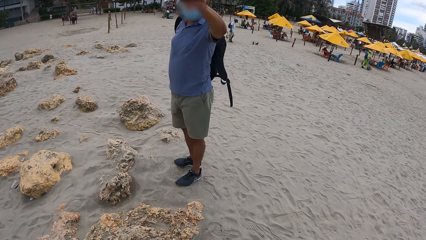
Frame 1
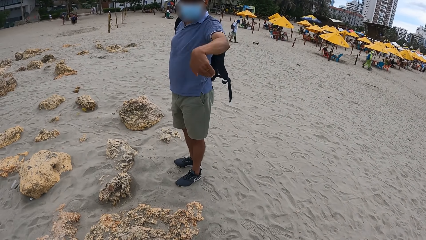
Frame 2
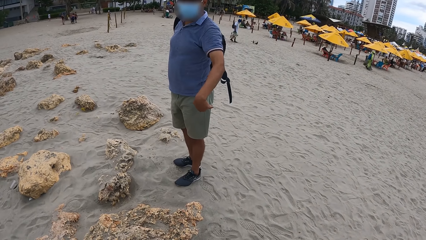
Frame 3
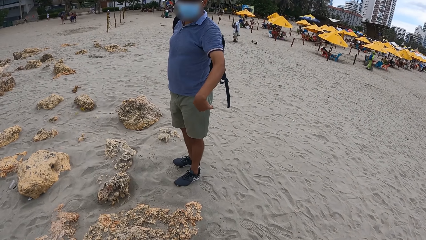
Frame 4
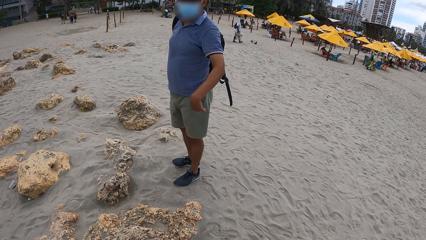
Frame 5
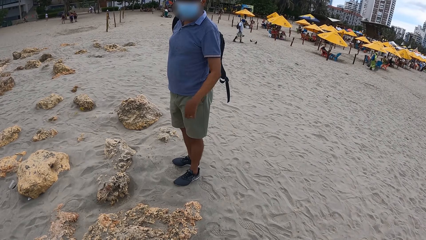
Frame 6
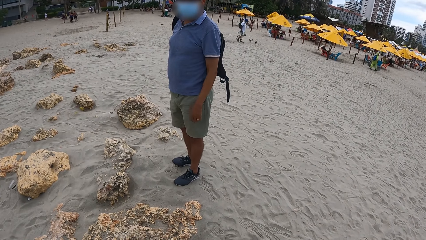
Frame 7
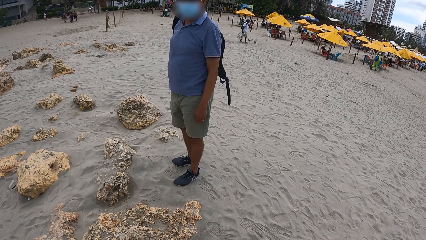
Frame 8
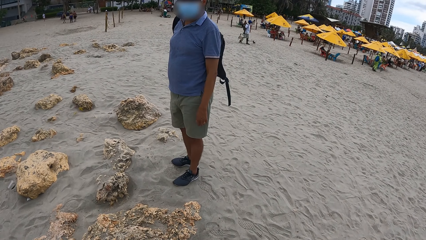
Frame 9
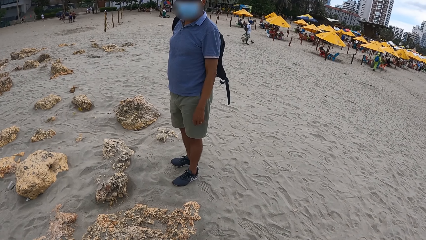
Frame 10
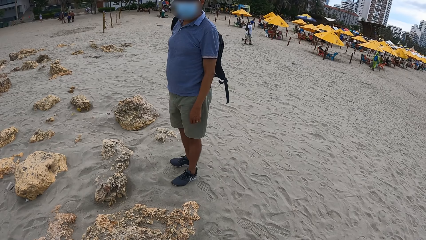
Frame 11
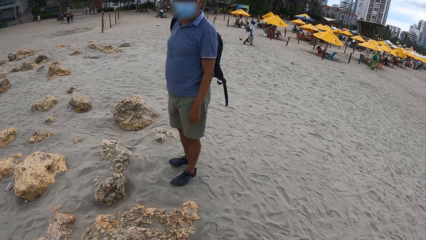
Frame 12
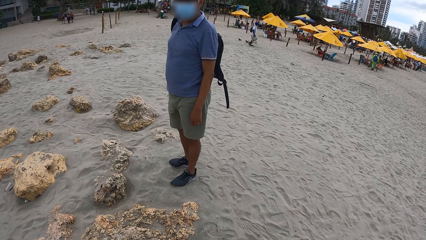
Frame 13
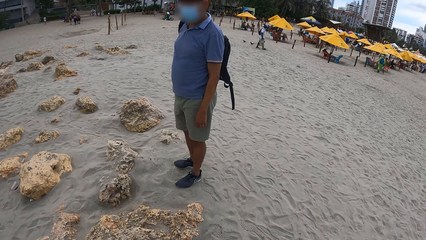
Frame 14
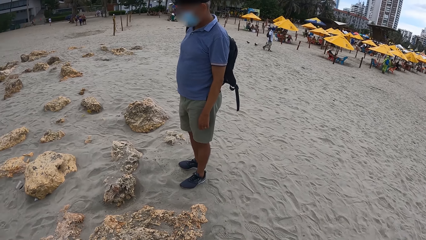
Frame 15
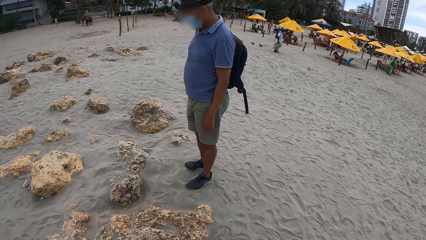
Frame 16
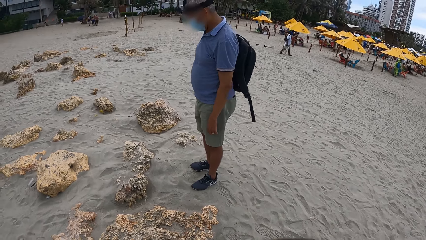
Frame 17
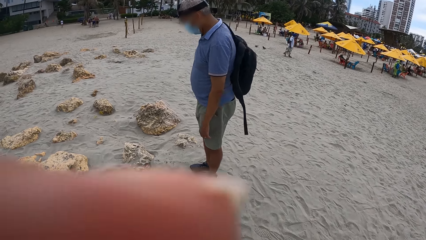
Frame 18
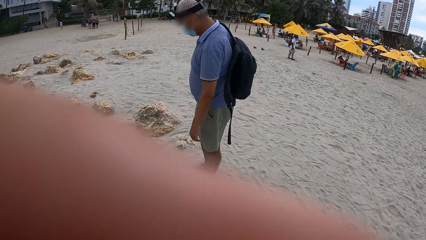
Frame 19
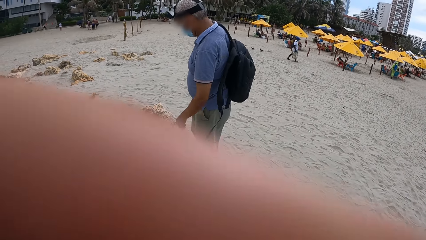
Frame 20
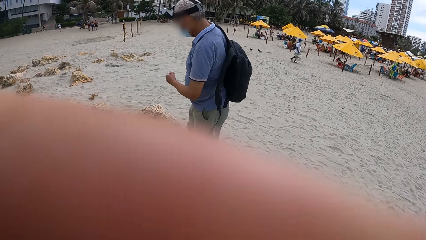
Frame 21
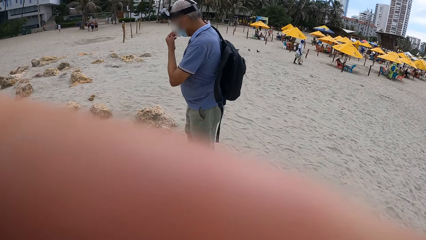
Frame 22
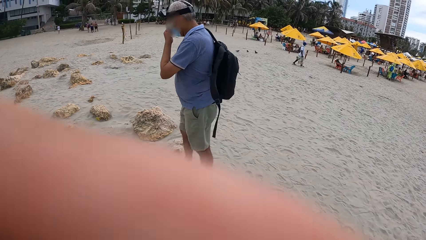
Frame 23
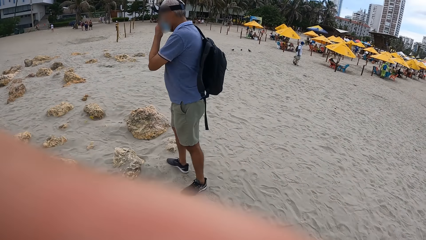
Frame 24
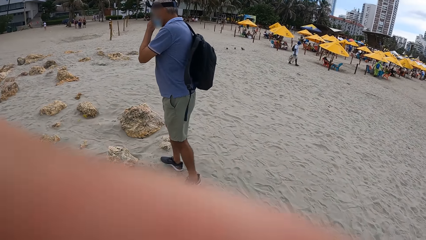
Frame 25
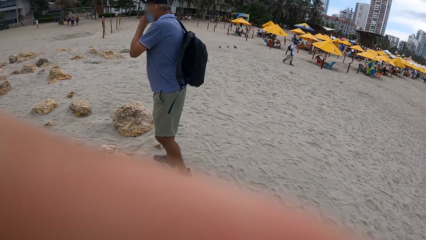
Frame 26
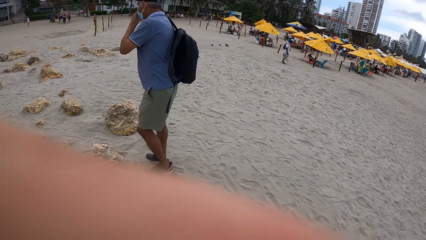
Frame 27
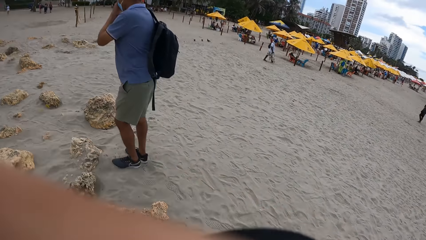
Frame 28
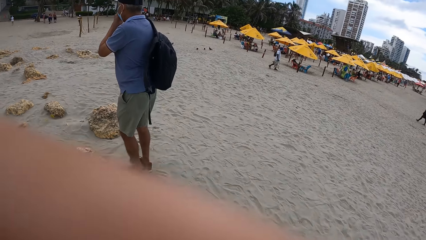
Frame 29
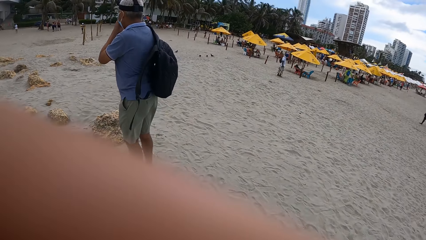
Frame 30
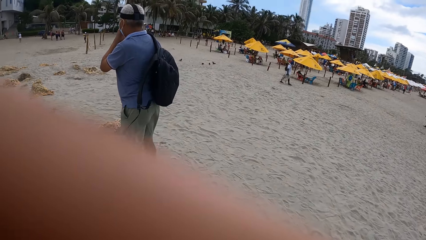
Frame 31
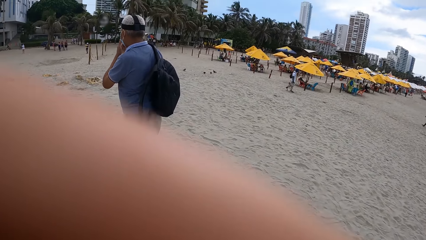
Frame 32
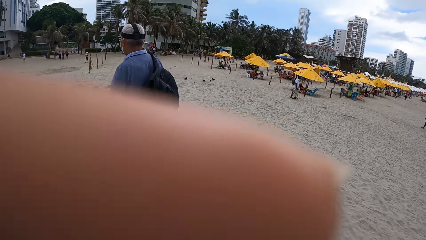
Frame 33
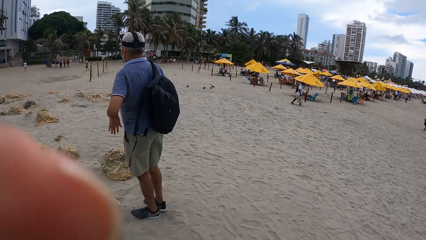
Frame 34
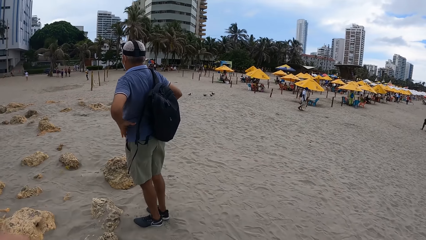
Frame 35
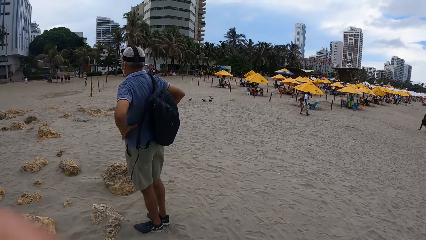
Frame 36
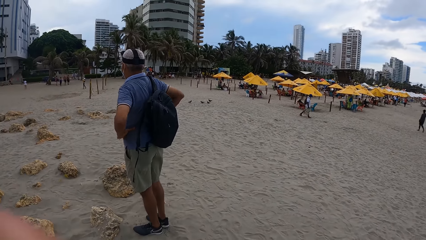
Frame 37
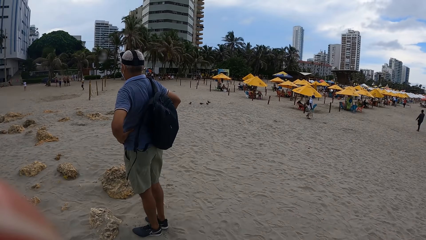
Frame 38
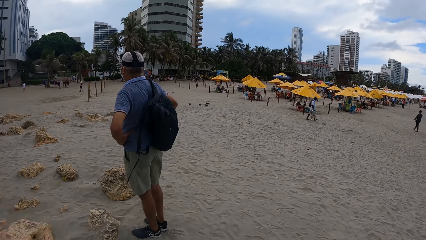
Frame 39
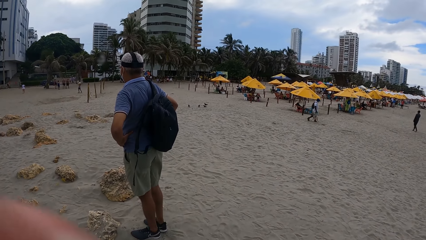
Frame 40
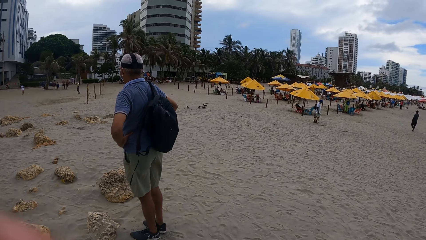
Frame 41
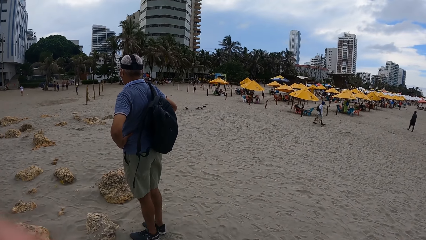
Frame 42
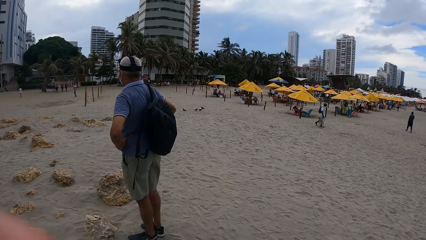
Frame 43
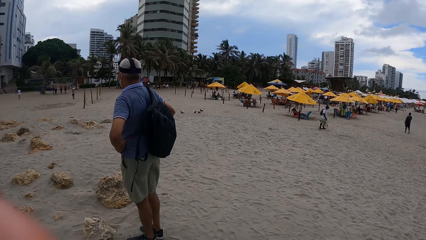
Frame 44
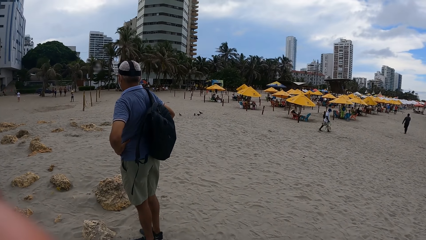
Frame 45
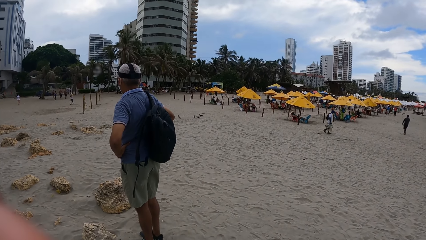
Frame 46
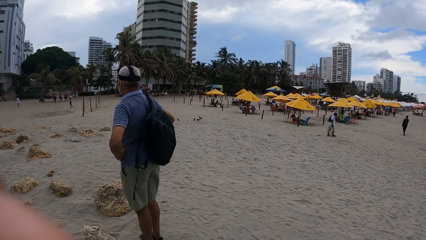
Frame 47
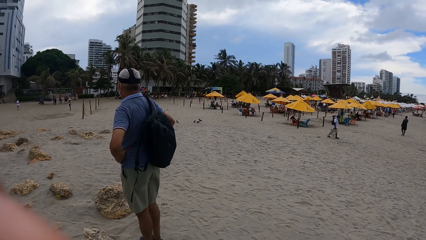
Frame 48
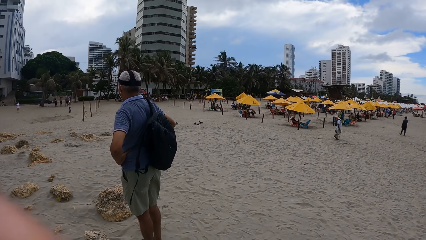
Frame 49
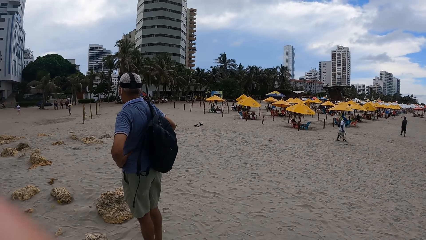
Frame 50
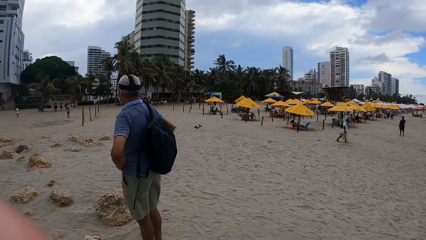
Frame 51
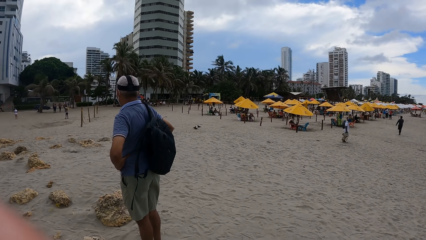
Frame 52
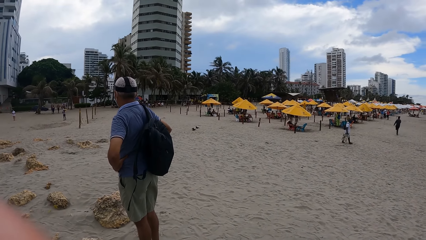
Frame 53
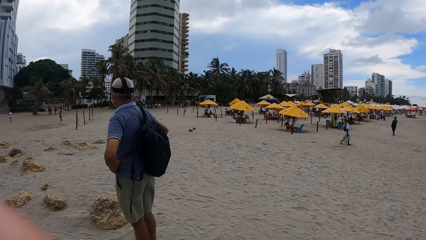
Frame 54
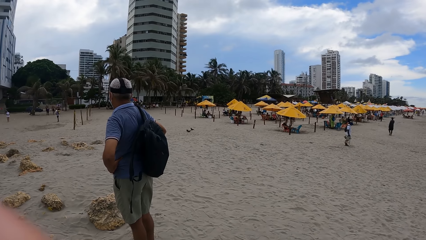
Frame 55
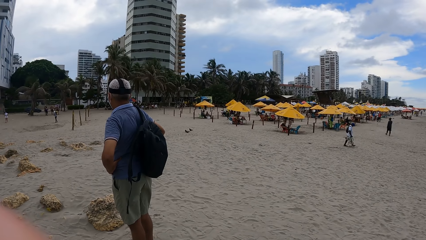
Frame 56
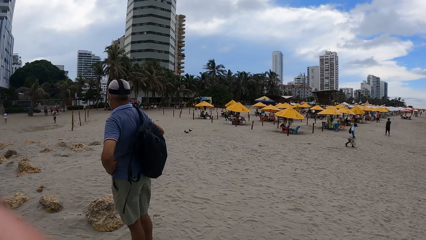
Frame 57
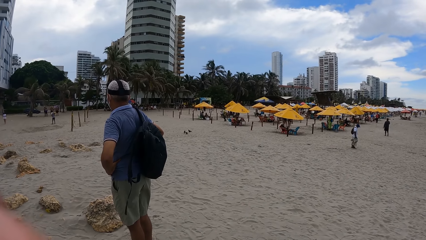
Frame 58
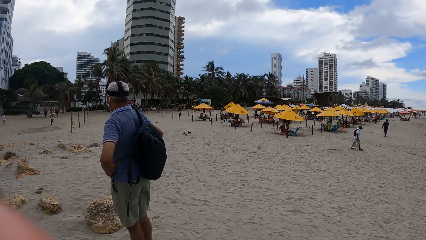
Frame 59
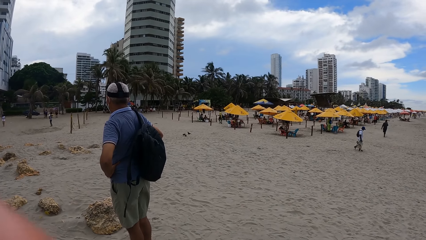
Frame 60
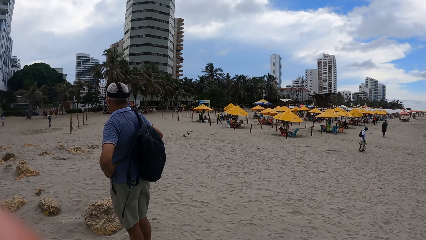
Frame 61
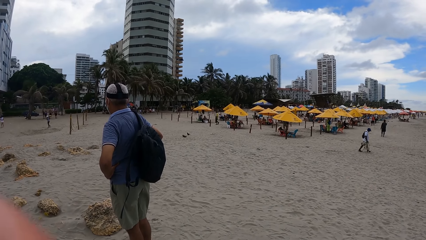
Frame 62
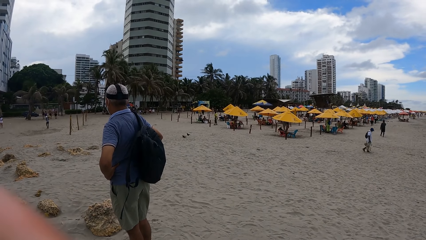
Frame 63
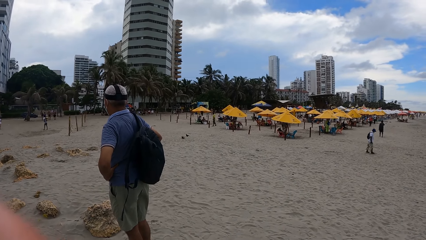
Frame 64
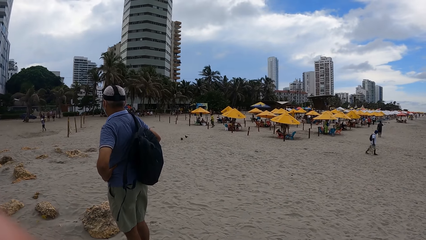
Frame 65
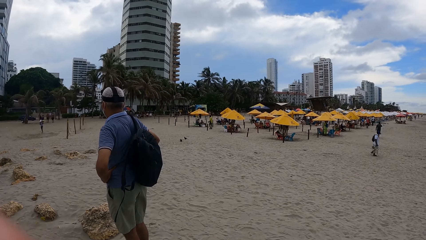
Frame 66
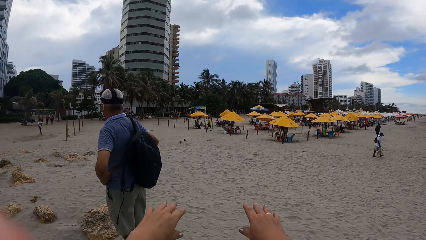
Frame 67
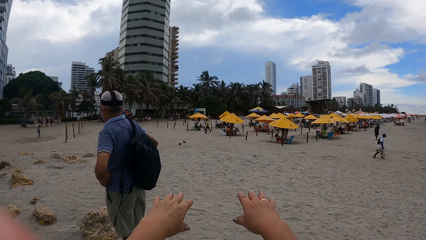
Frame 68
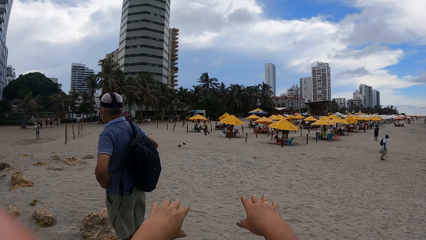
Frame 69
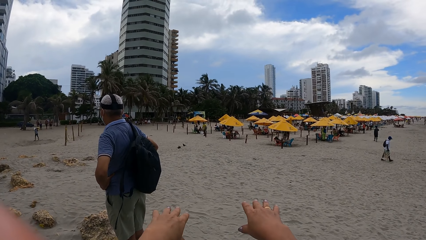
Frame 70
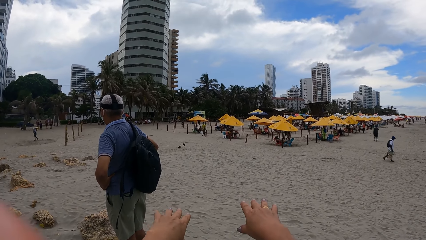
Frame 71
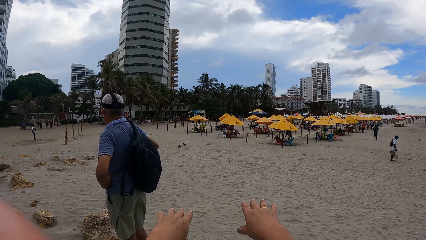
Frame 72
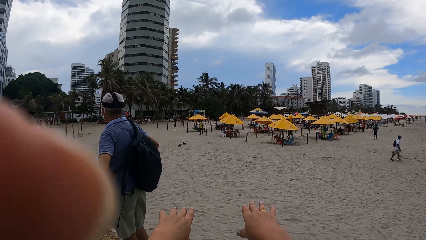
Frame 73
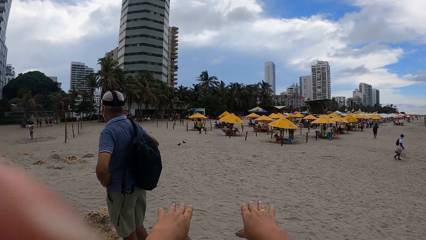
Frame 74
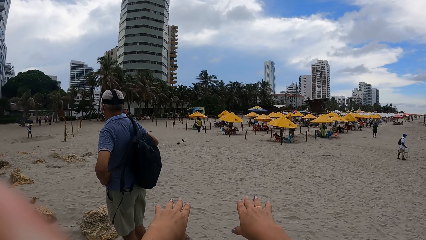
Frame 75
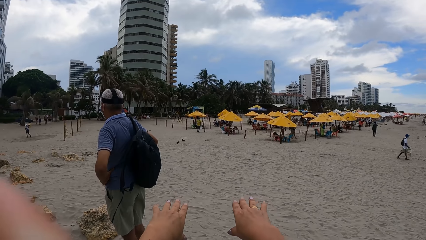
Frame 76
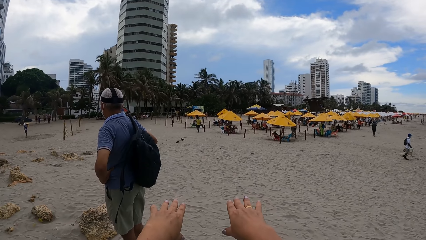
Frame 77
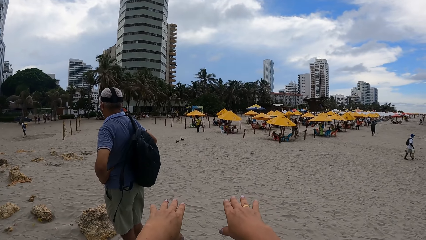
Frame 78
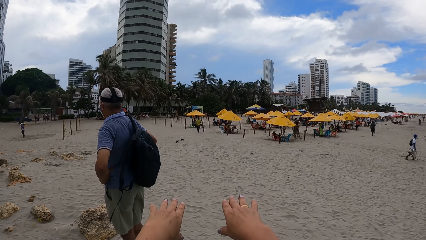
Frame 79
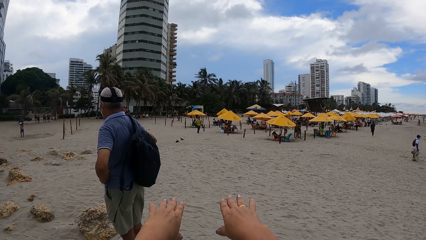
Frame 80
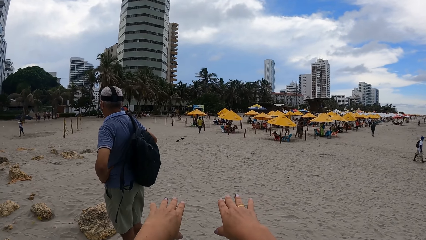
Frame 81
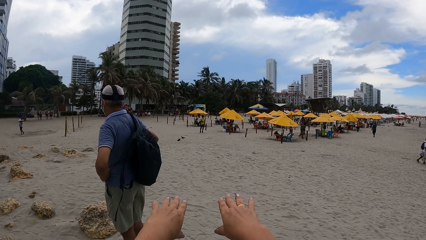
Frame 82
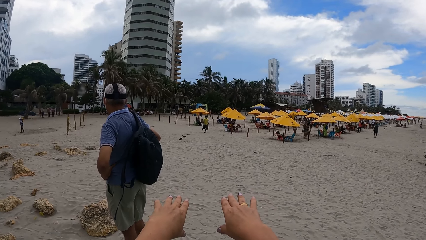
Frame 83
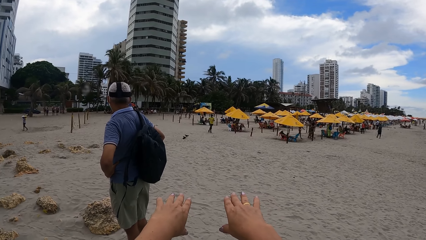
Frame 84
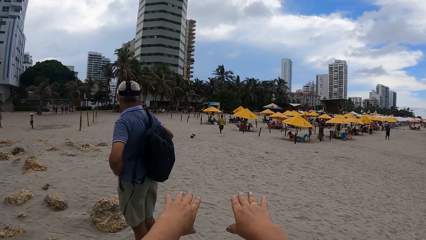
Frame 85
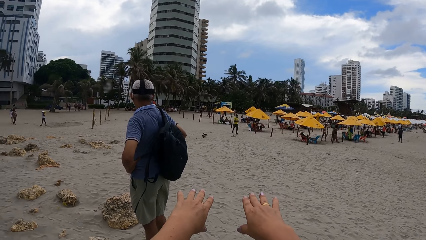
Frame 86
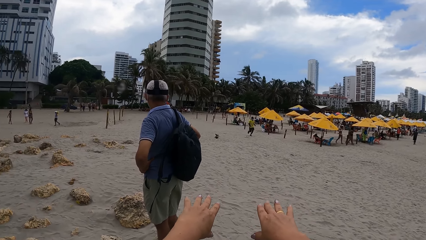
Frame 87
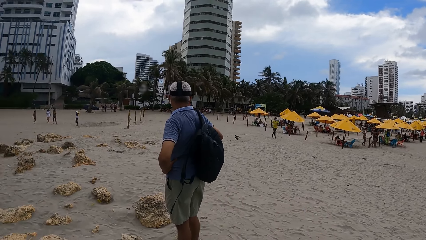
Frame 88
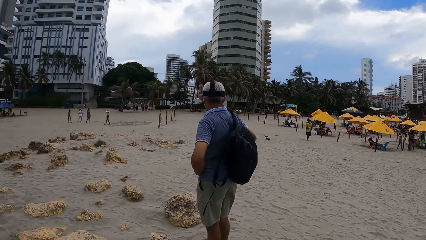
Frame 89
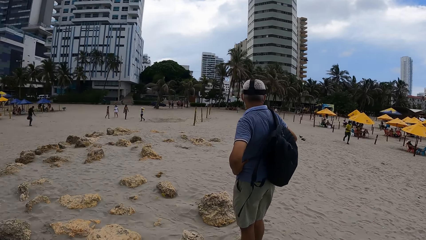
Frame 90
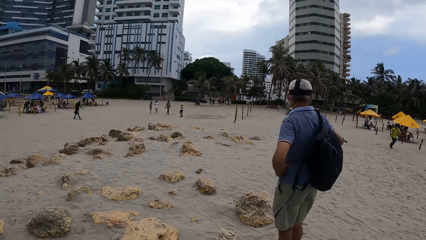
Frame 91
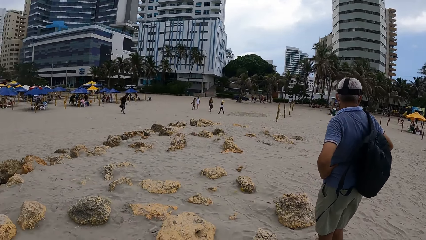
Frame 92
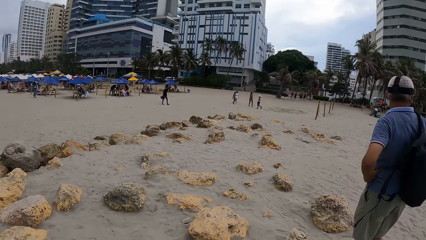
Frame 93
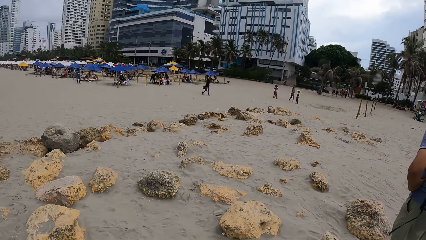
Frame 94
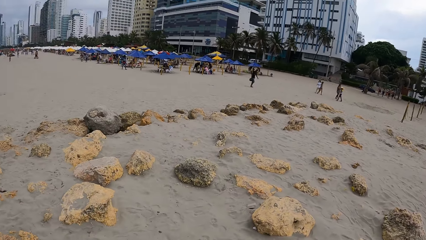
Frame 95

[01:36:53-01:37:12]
A man sways a hand. The camera wearer looks around. They touch the face and raise a hand up. They look around. A lady spreads a hand. The camera wearer raises a hand up.
